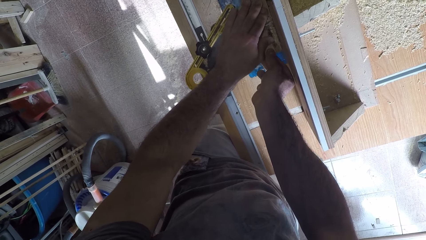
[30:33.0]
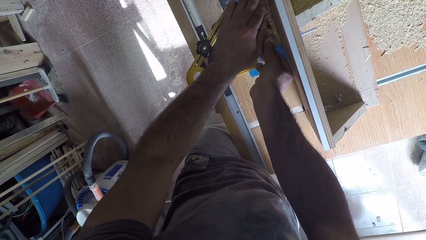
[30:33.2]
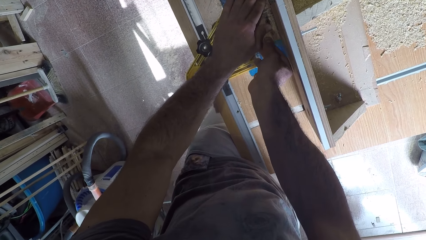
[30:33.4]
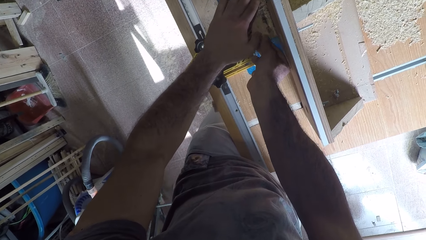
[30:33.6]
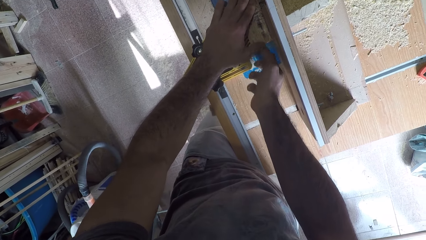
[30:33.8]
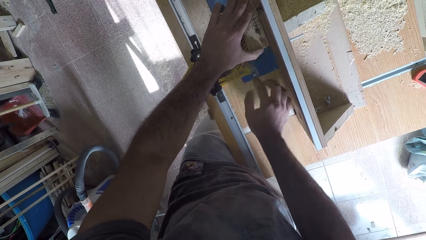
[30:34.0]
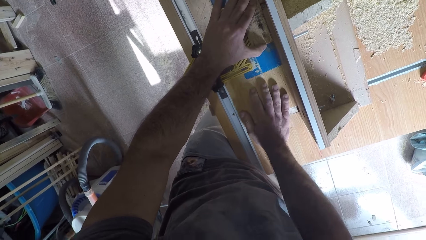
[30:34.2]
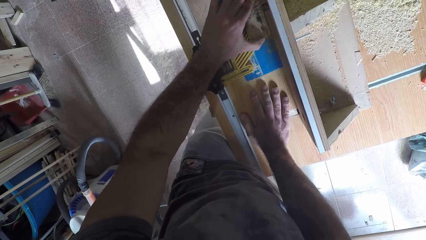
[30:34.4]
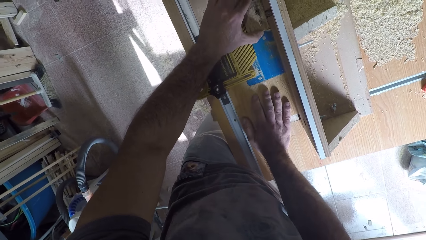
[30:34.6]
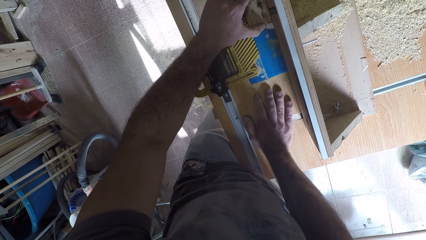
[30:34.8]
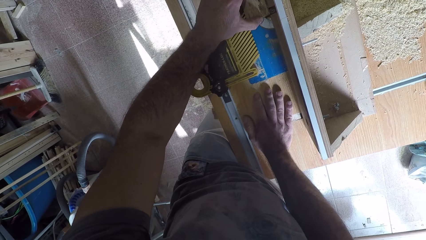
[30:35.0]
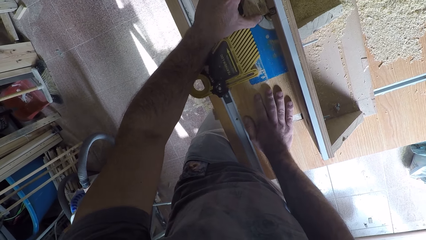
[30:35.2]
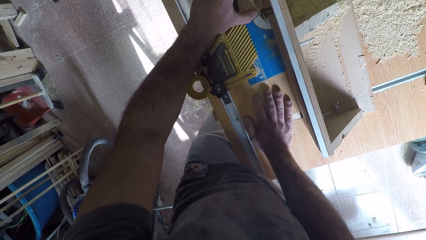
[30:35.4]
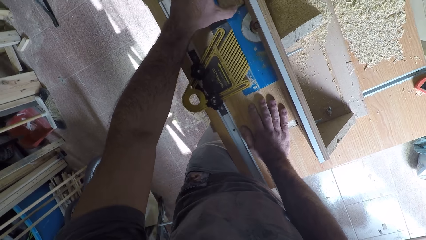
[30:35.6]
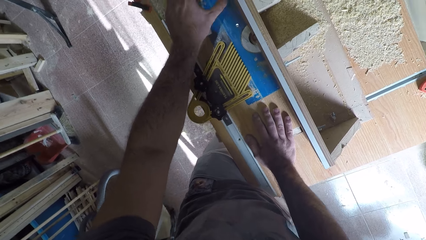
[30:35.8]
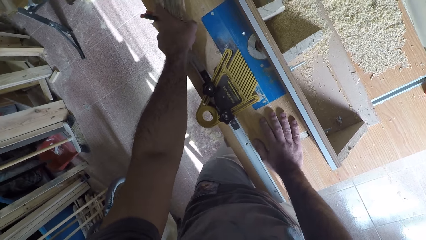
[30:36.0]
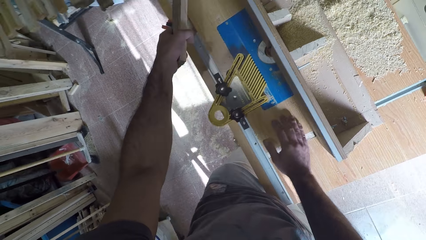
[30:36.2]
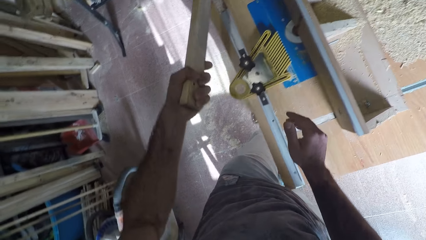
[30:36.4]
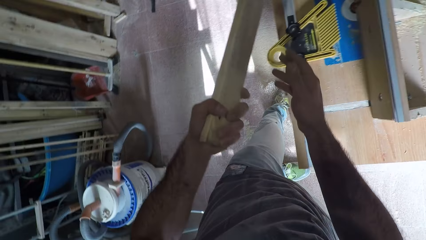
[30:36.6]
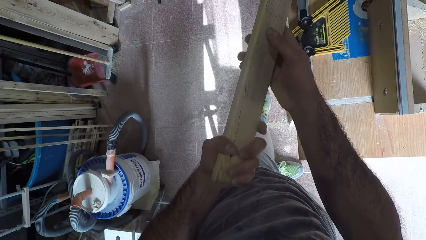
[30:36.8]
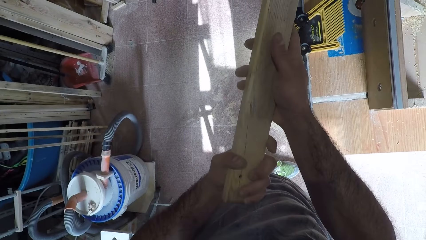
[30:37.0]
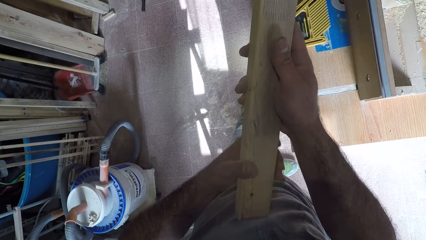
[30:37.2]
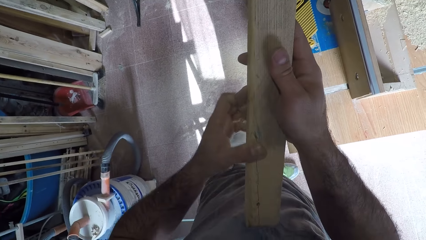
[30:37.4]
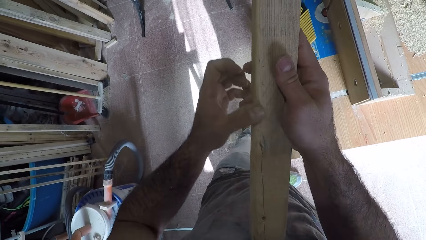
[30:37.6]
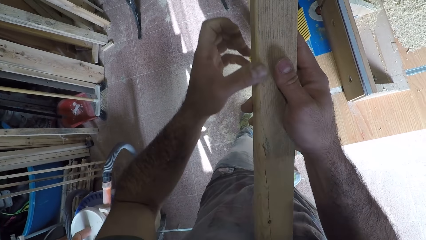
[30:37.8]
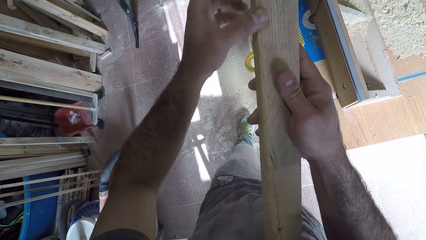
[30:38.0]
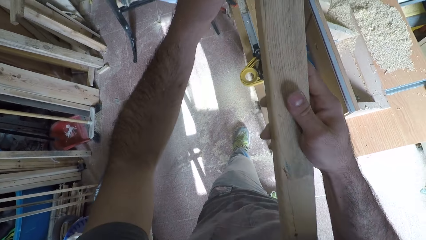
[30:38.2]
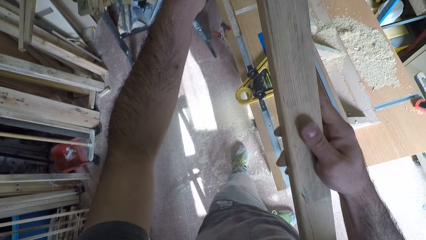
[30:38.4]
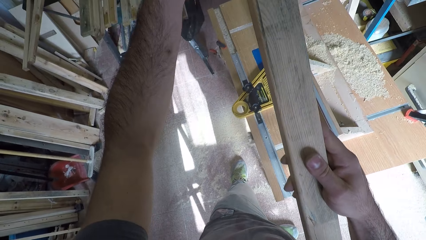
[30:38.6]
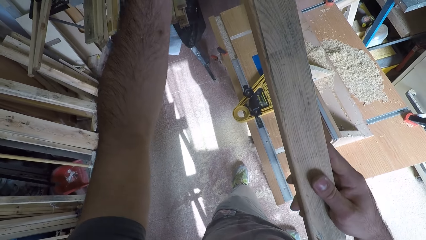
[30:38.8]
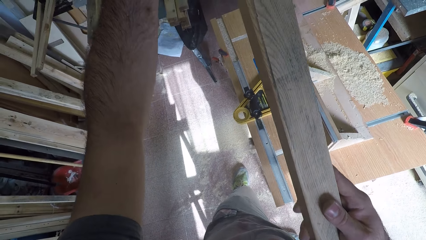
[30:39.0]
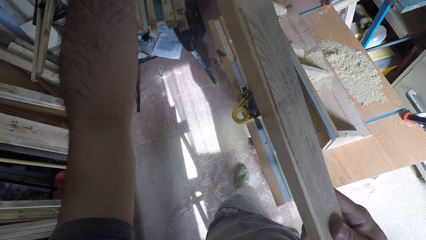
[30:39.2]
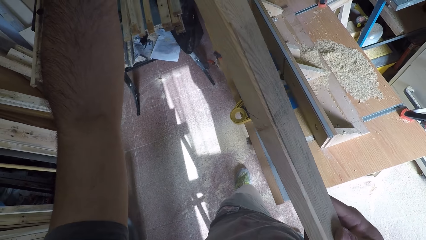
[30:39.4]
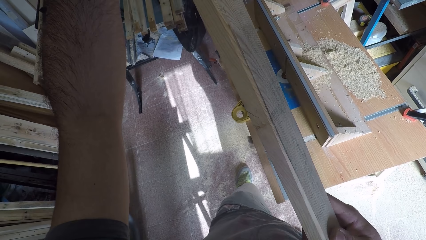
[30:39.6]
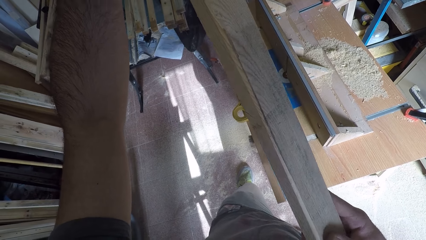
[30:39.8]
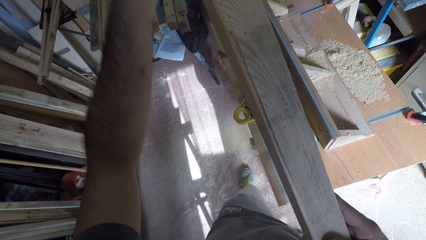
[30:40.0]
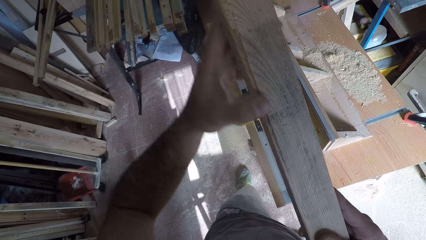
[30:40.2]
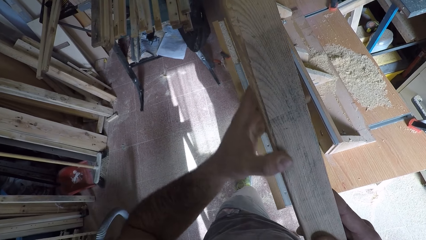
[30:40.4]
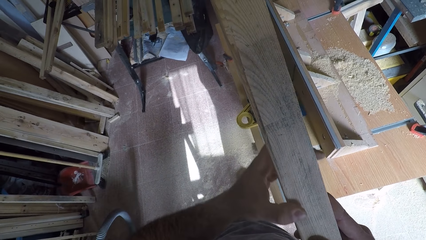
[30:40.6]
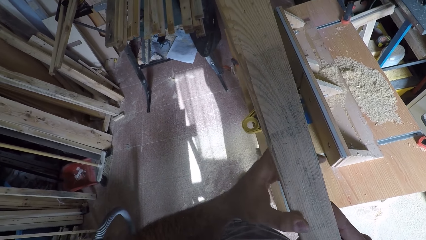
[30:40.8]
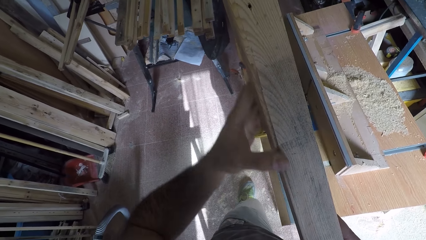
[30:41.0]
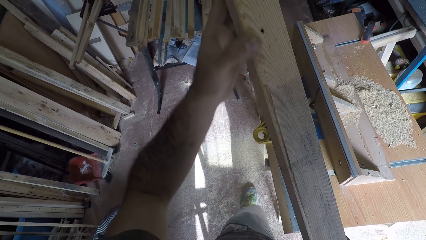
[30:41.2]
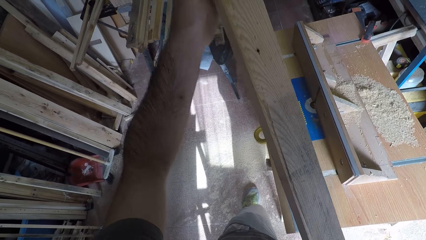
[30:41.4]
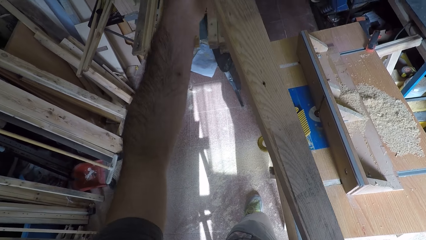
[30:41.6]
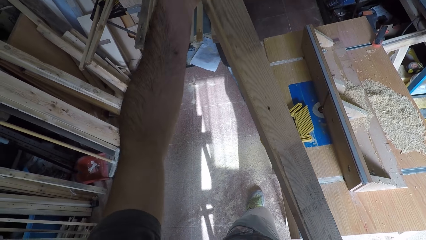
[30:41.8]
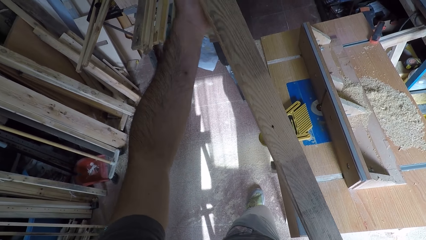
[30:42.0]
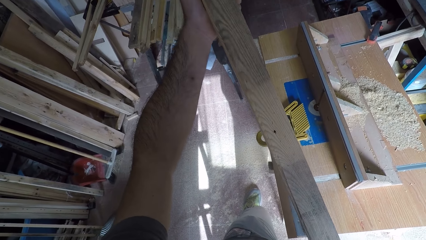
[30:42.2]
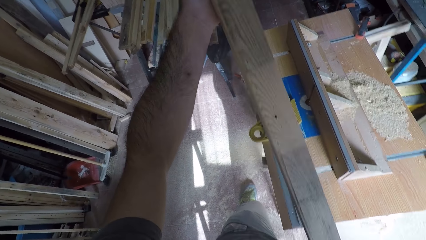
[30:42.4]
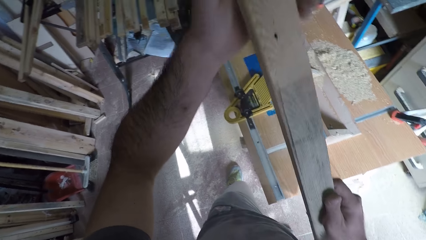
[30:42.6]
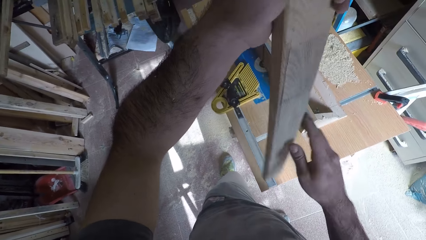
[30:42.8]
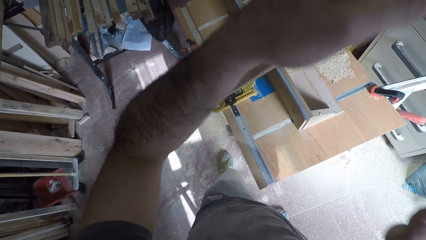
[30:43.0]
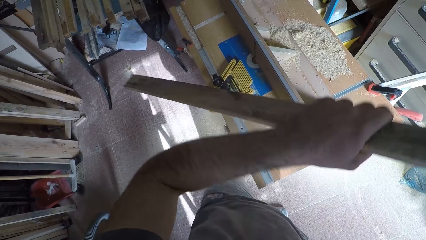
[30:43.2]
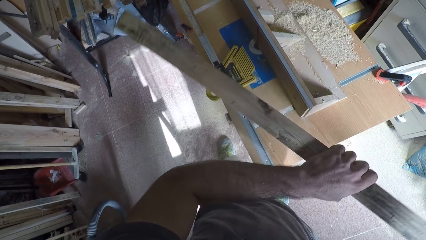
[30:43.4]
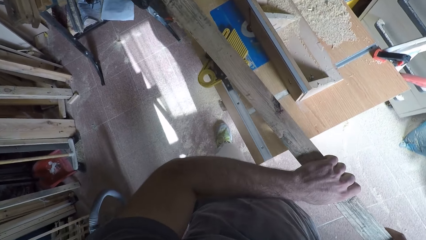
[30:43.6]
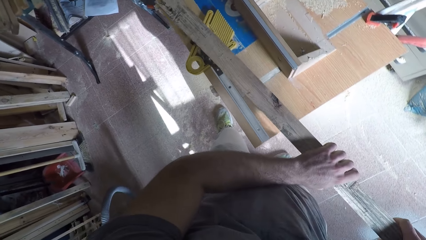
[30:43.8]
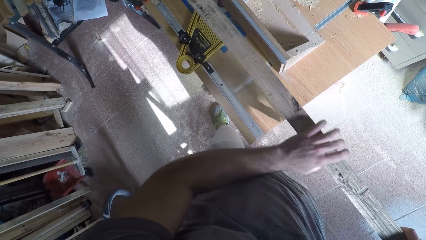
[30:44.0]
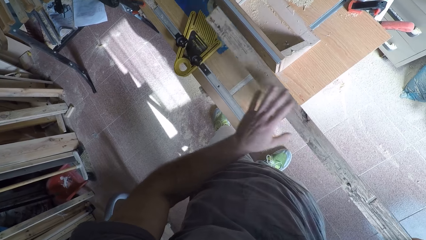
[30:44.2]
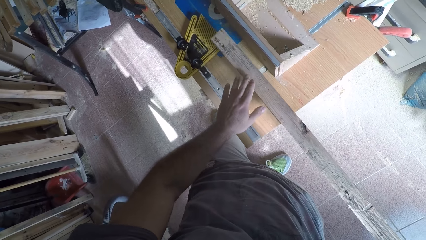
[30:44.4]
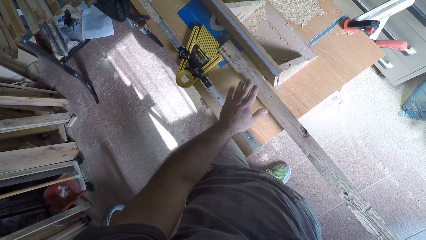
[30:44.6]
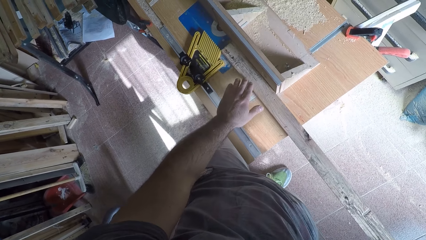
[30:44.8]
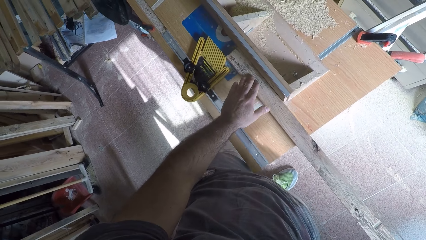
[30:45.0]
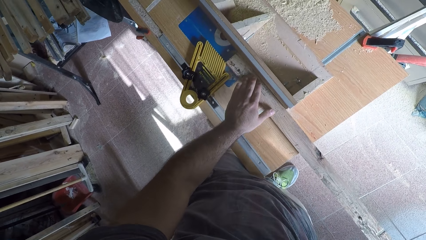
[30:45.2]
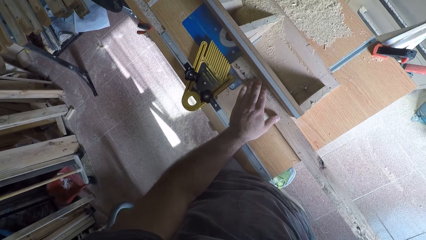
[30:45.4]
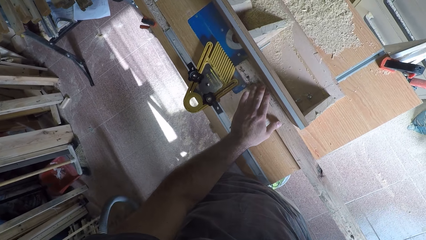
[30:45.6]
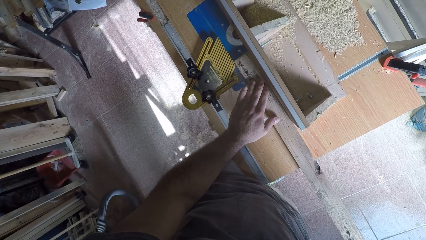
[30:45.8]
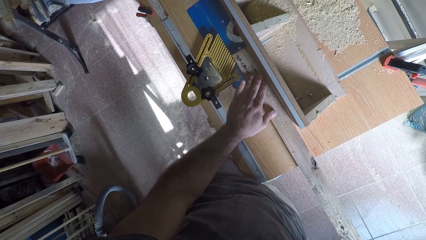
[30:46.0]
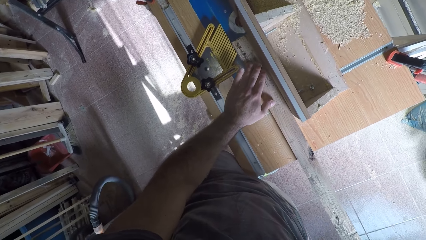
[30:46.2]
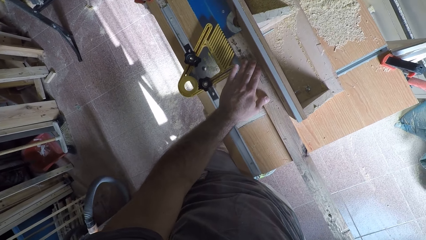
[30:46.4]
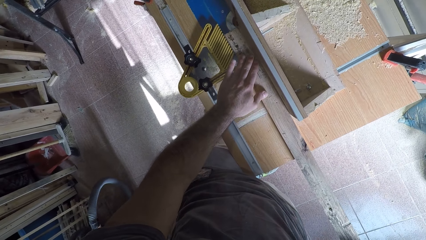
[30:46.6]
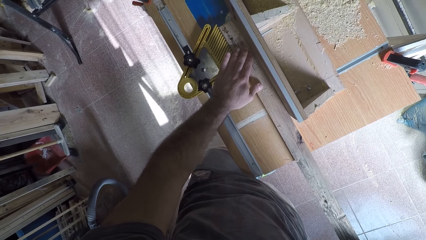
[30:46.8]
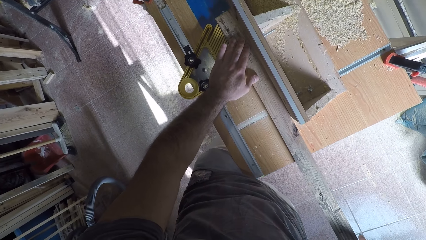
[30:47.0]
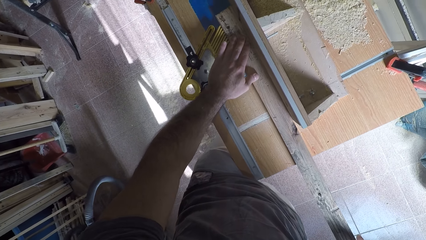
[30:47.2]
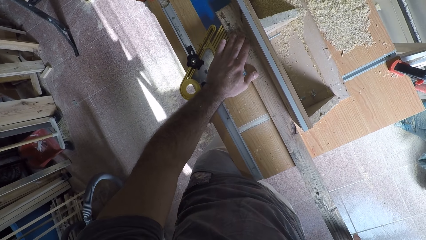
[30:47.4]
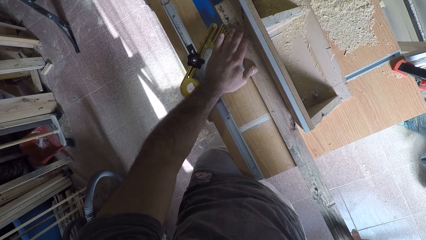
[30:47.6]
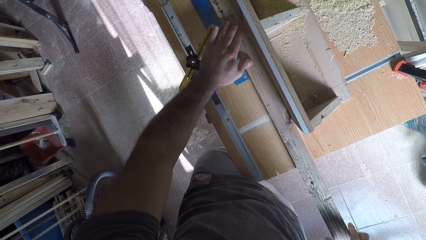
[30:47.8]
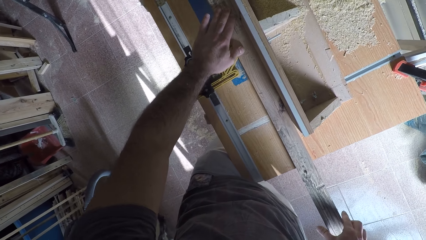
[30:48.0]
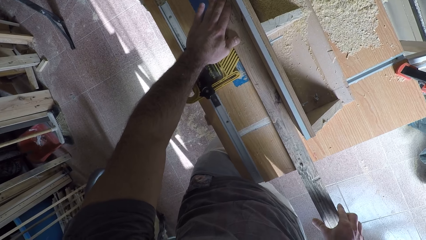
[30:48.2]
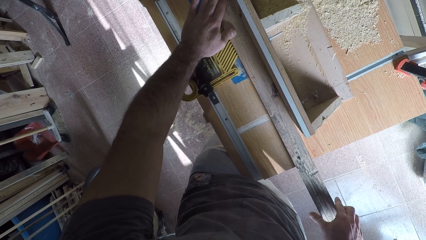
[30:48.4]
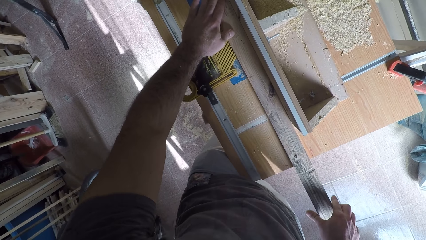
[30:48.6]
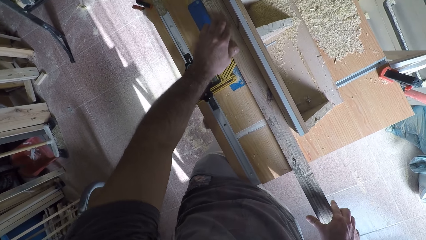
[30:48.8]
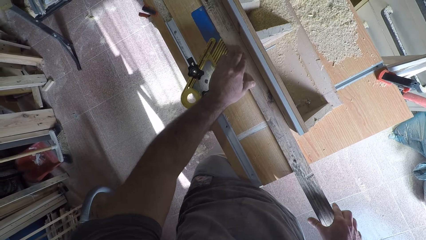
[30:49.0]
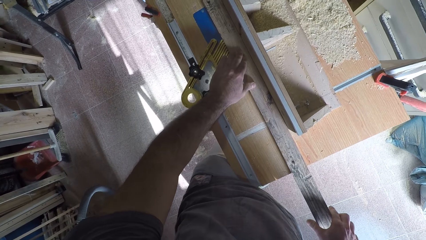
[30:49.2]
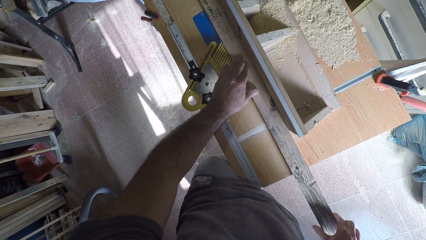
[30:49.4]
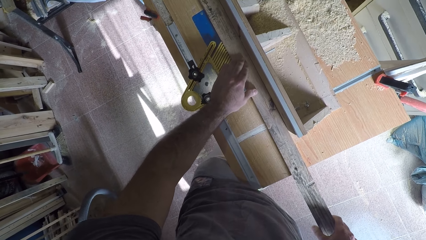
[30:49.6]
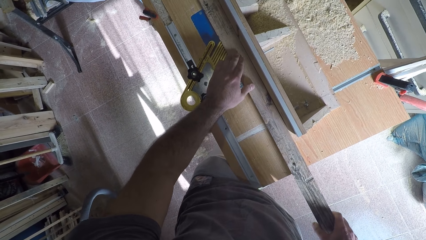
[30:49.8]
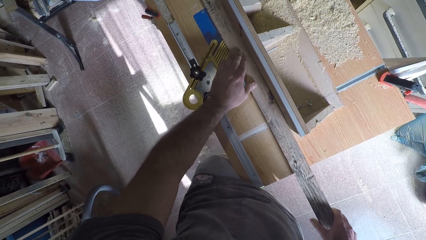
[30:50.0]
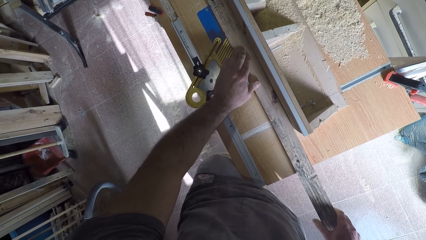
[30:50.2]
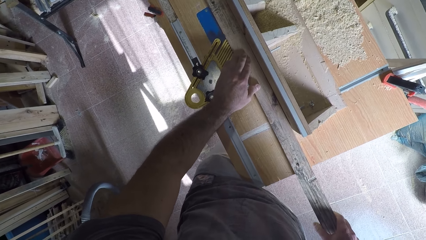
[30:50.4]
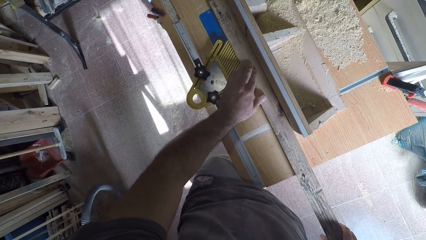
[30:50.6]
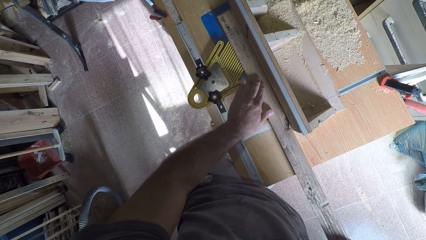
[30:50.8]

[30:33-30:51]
The camera wearer holds the wood with his hand. He takes the wood off the circular saw machine or smoothing machine with his left hand. He holds the wood with both his hands. He feels the surface of the wood with his left hand. He rubs the wood. He turns the wood around with both his hands. He places the wood on the circular saw machine. He works on the wood with the circular saw machine. He pushes the wood against the smoothing machine.
